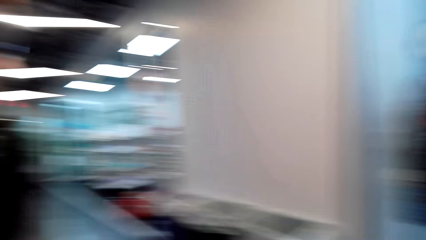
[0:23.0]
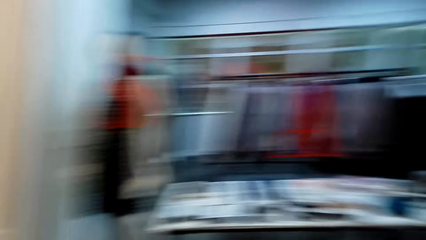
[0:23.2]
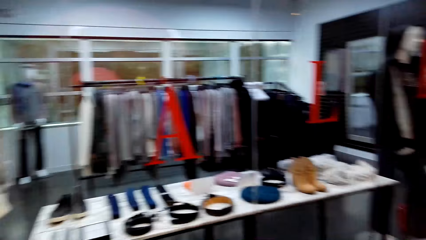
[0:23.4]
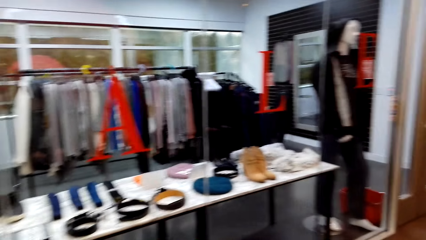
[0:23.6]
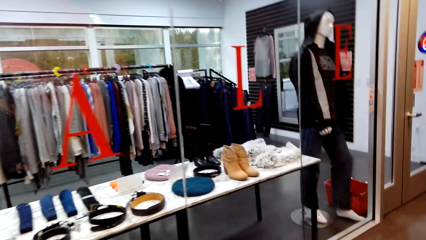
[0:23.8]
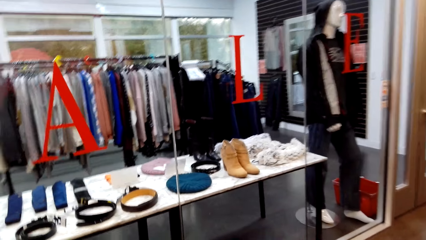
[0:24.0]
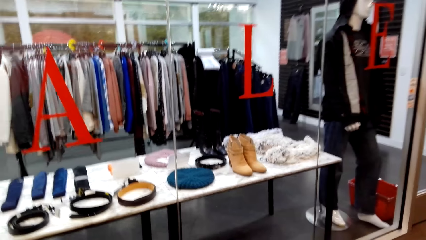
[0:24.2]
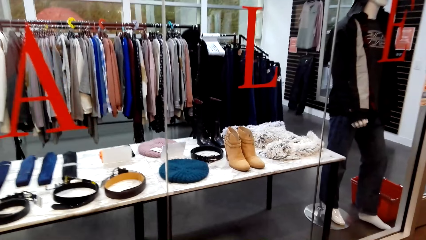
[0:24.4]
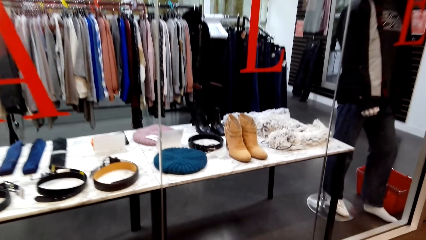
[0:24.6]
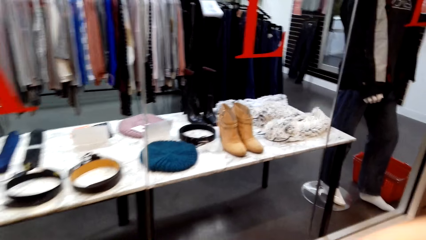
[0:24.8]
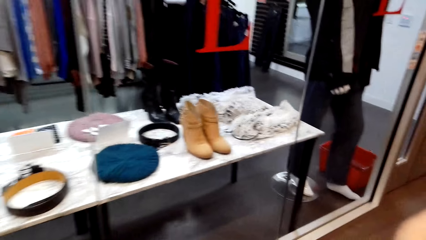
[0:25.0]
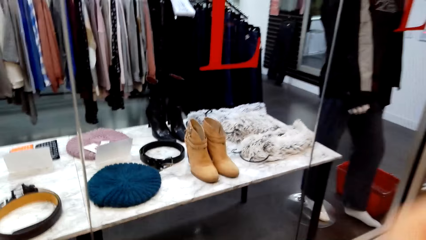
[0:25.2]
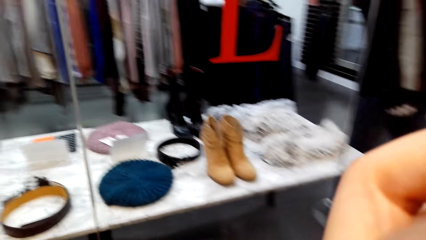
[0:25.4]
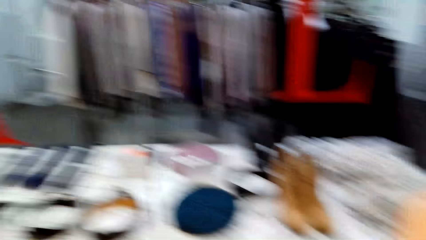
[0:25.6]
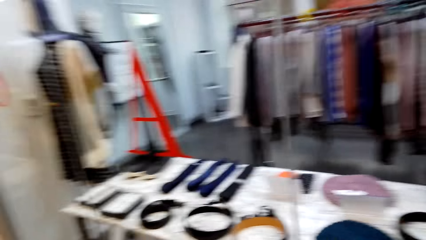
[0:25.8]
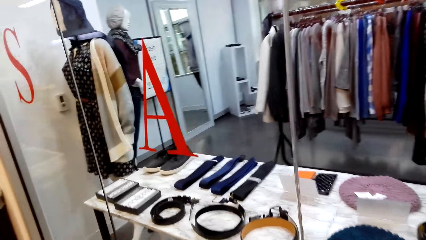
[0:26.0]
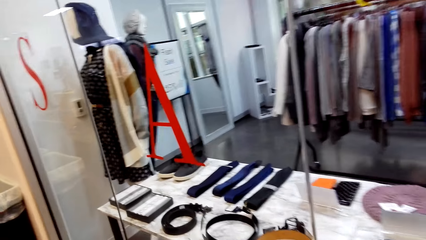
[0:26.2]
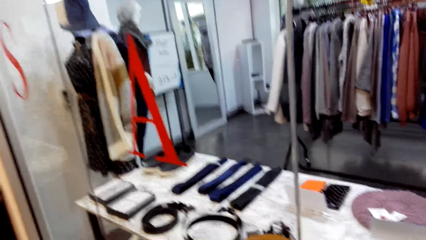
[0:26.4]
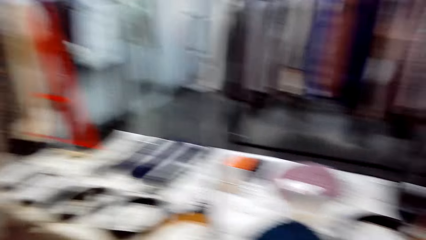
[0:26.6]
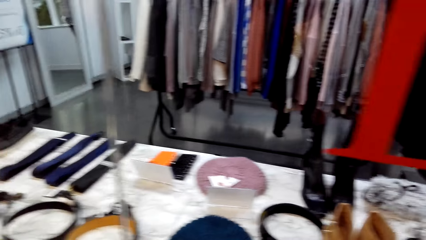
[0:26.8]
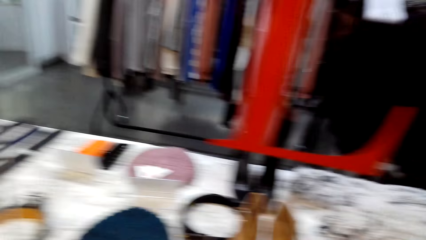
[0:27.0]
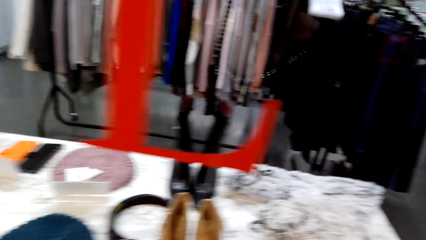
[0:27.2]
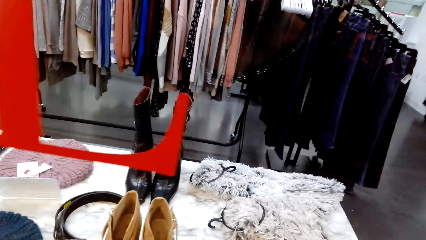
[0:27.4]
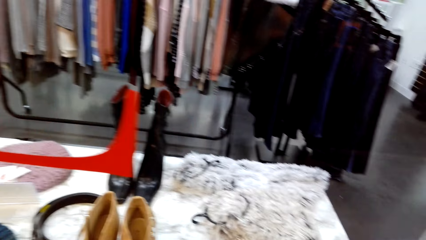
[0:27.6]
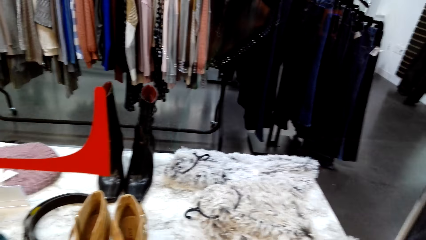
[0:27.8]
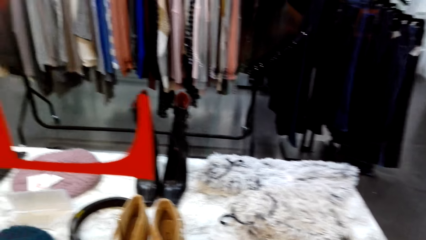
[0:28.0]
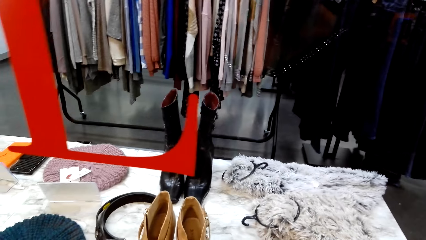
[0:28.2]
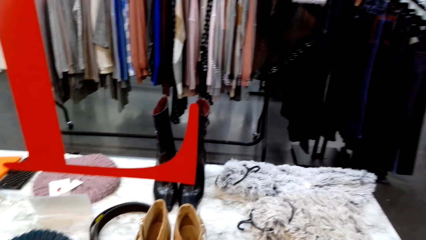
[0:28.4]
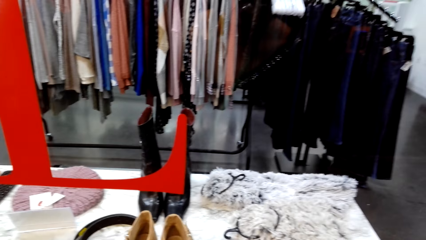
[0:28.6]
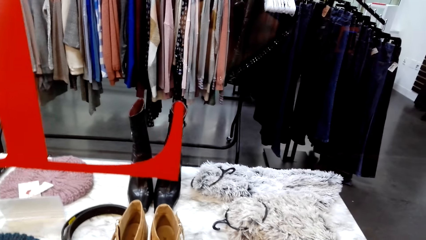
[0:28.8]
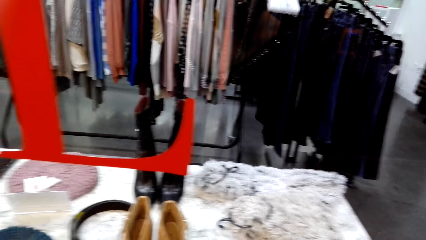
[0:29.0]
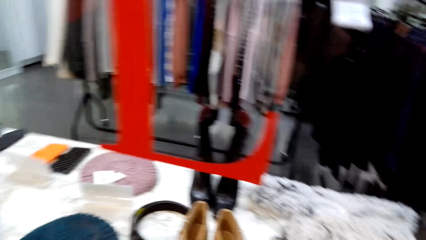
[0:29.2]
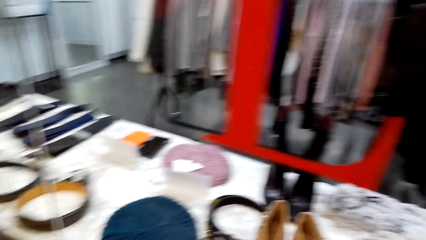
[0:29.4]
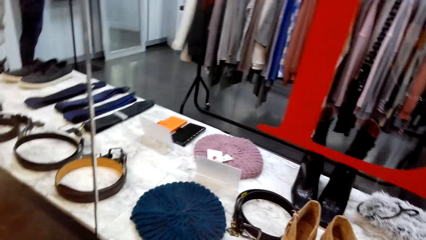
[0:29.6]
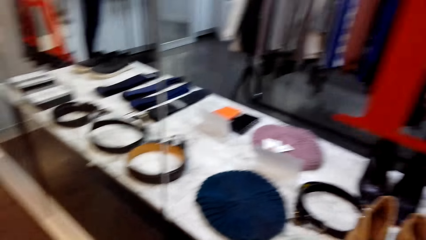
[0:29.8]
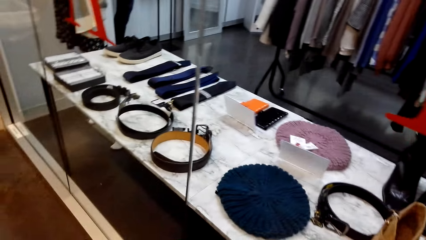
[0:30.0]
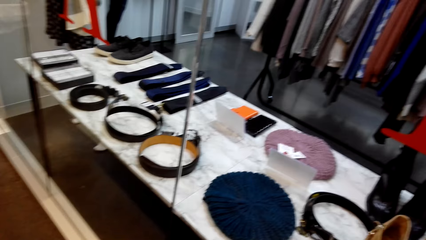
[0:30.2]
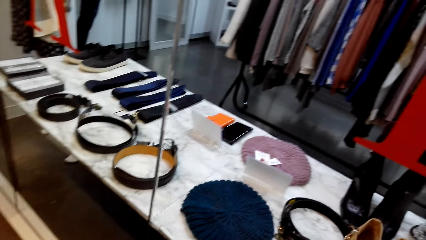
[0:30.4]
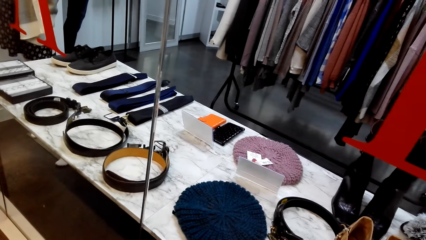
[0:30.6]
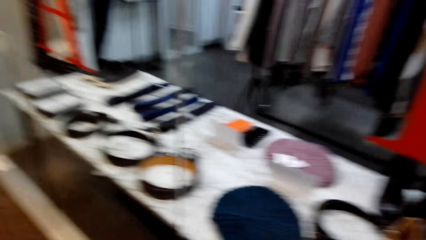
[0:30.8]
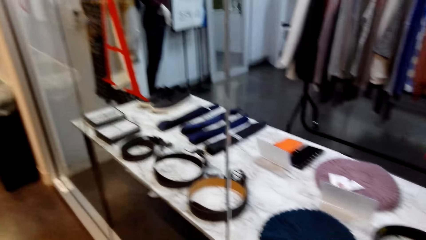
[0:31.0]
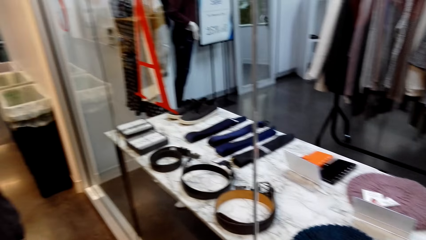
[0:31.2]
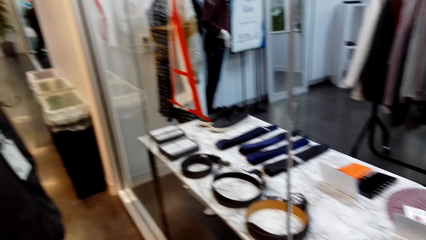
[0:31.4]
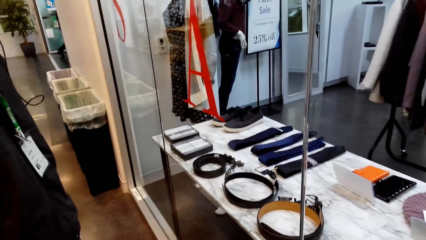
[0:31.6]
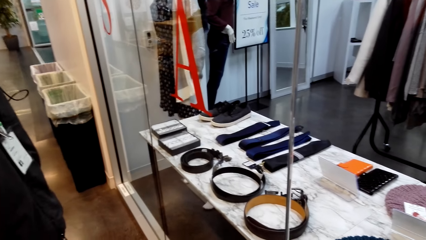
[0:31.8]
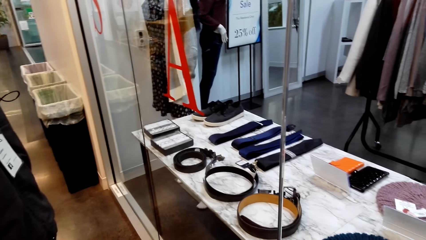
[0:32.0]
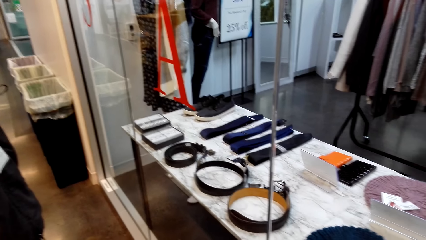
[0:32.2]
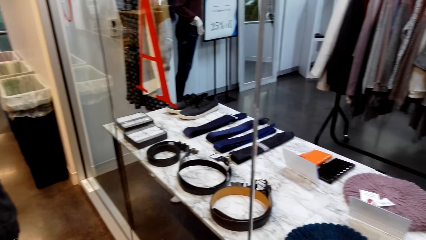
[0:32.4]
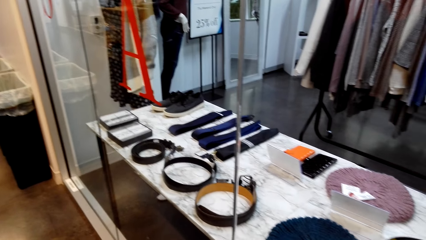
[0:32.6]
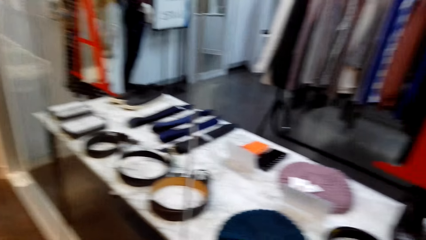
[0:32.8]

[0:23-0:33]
The camera wearer moves closer to the cloth section display window. They look around. They look at the clothes through the display window.

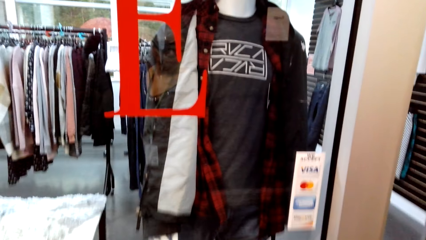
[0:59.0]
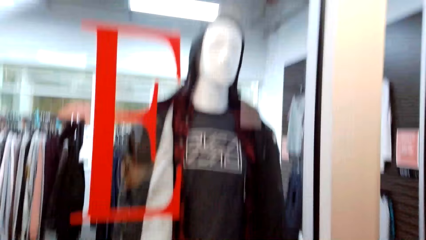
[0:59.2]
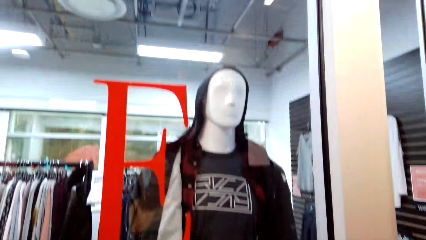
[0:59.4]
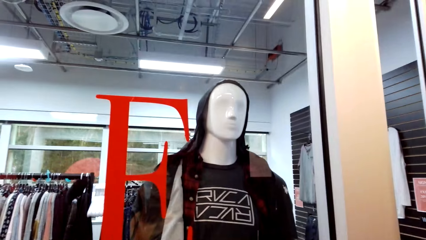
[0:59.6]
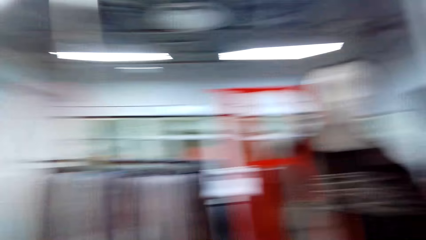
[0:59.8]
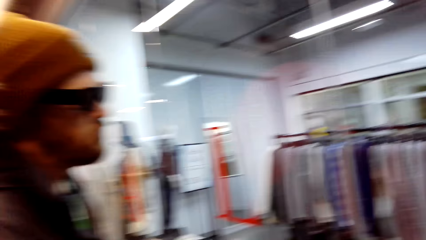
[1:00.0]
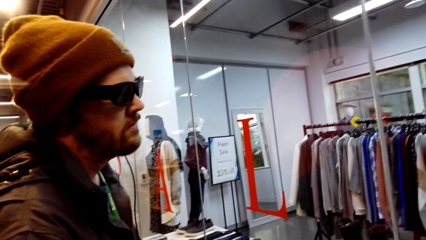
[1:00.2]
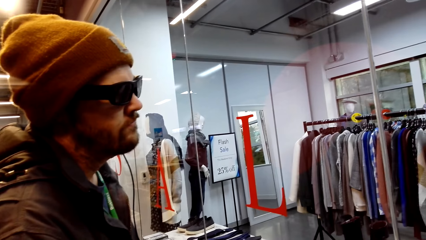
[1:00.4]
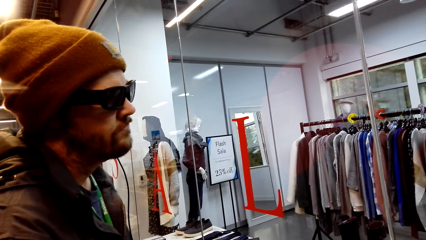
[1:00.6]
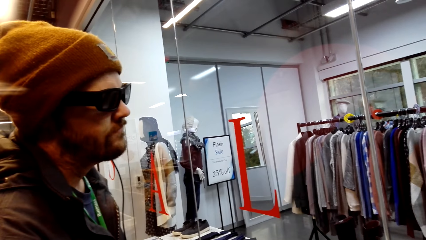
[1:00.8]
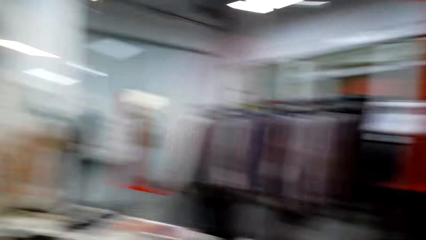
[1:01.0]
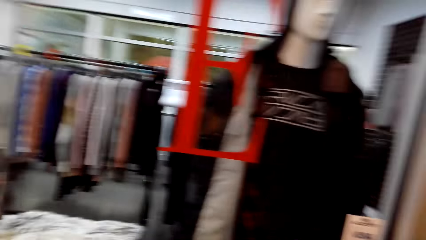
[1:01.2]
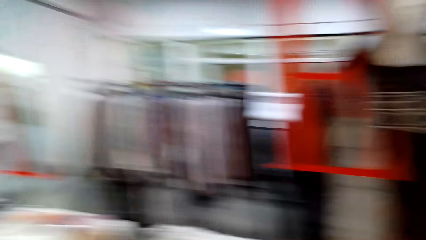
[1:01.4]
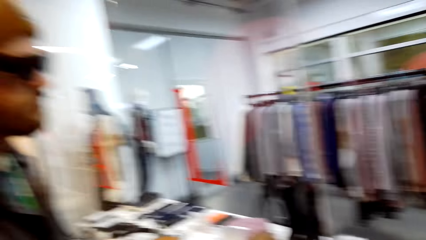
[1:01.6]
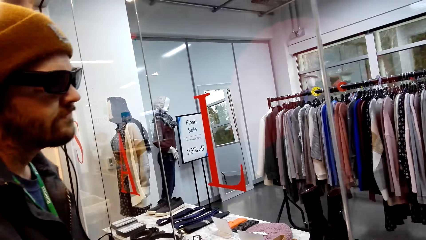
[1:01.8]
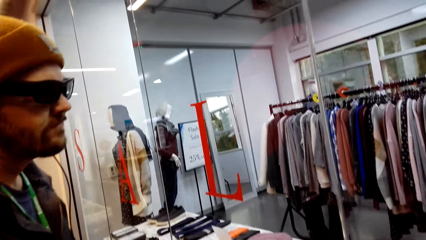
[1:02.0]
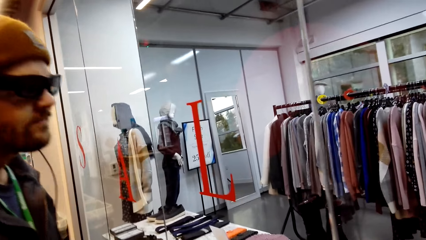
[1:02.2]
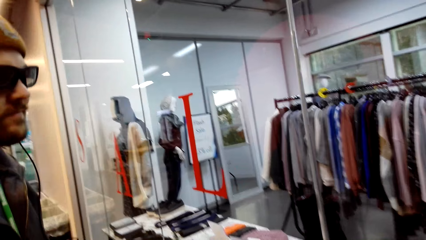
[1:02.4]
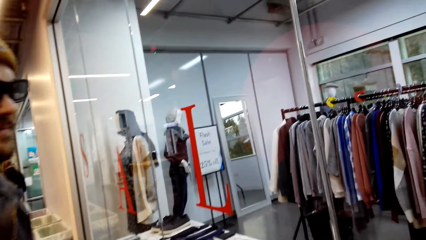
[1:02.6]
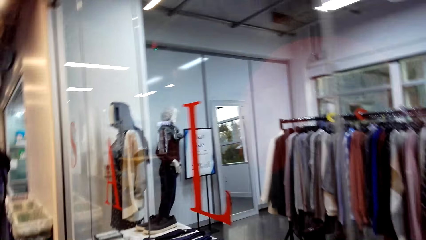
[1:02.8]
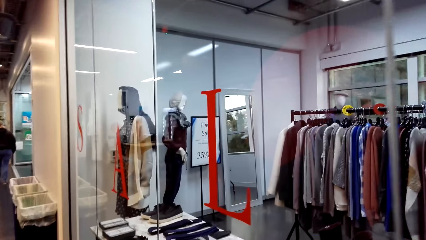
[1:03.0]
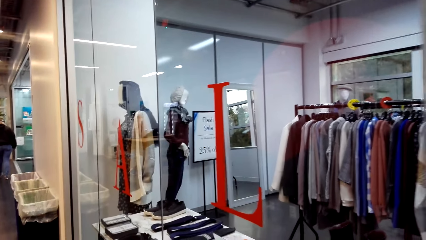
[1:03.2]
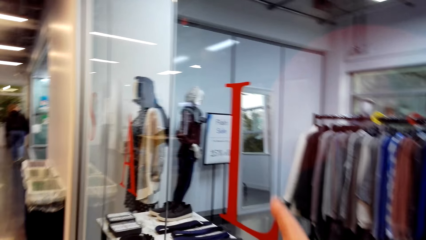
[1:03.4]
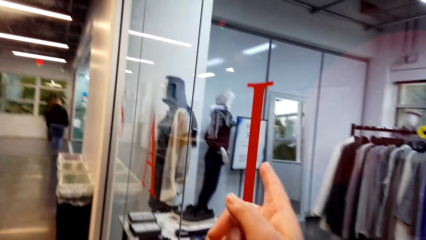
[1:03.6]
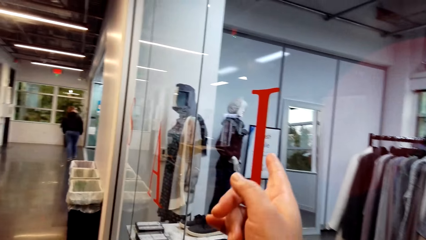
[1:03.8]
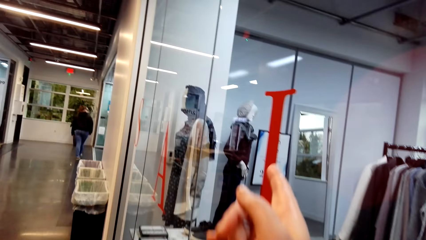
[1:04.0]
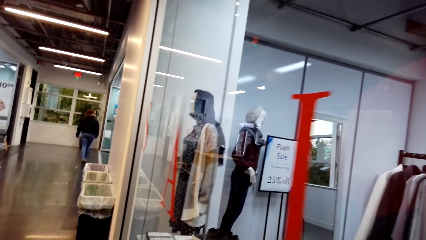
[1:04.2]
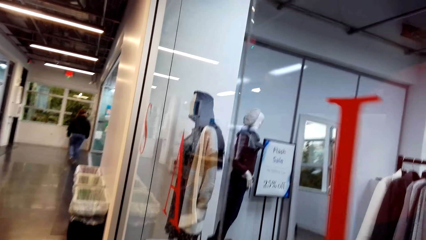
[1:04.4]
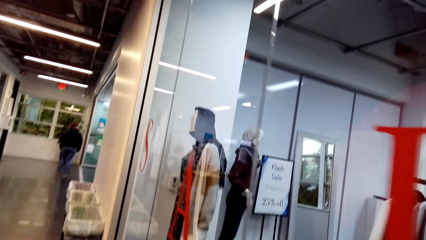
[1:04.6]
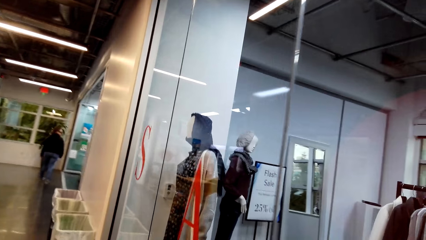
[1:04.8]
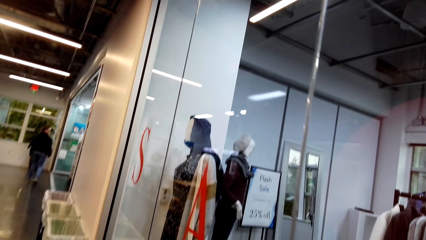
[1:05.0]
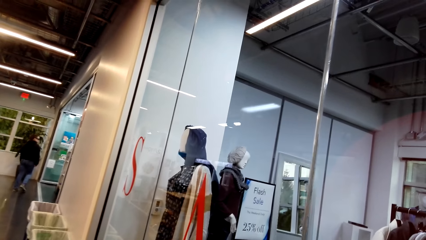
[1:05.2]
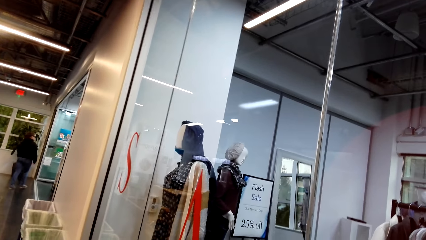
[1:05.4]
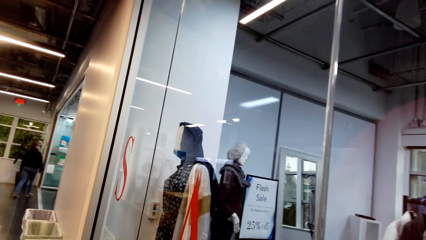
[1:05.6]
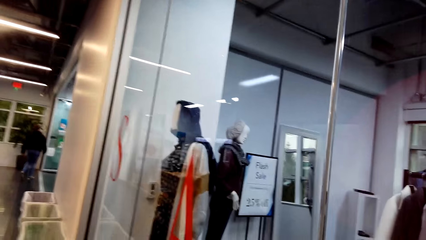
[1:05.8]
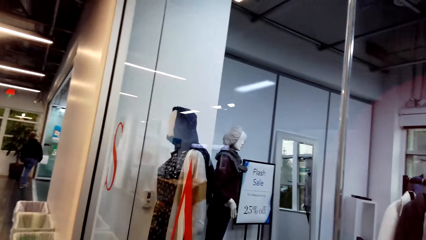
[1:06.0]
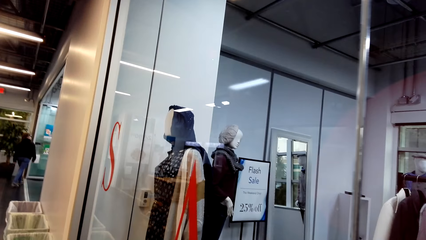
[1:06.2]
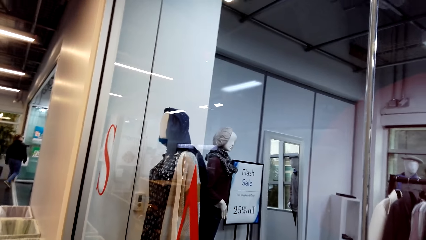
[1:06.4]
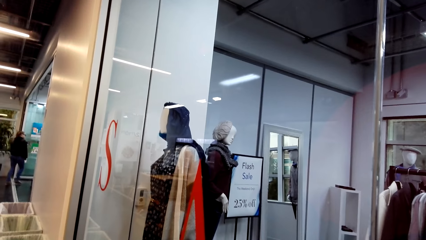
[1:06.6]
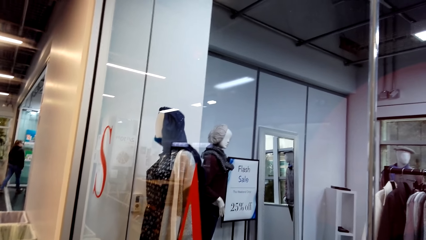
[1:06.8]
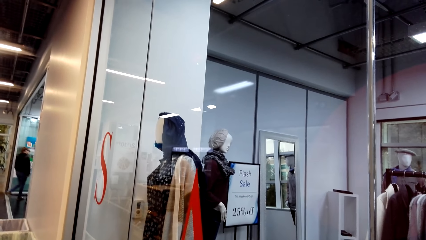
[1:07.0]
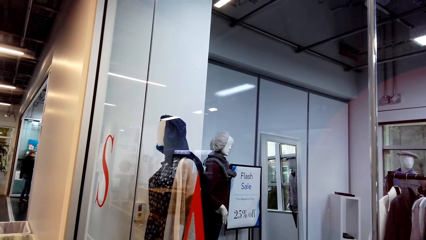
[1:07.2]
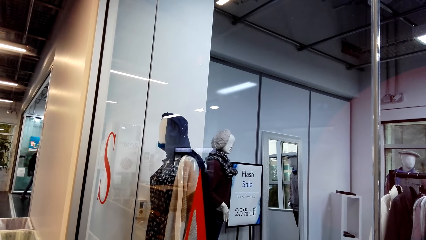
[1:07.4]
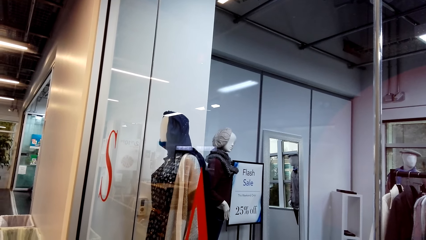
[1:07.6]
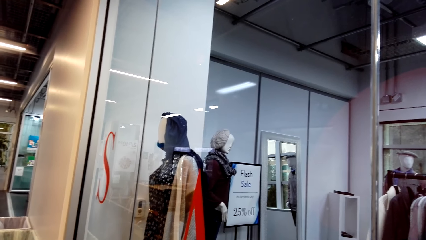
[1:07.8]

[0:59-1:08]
A man looks at the clothes. The camera wearer points the finger at a scarf. A woman walks around the supermarket.
